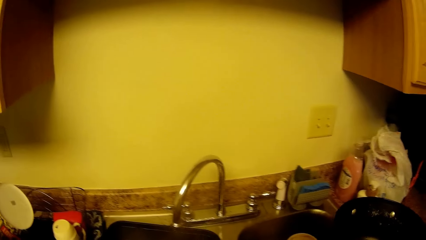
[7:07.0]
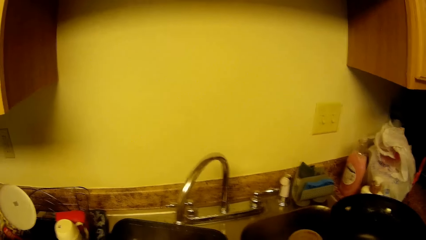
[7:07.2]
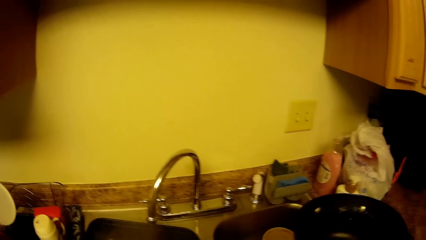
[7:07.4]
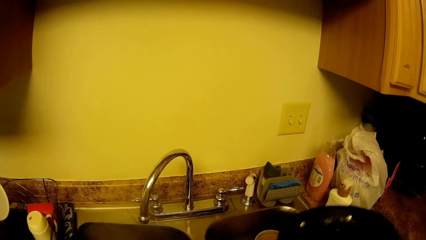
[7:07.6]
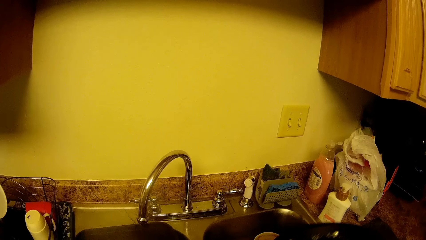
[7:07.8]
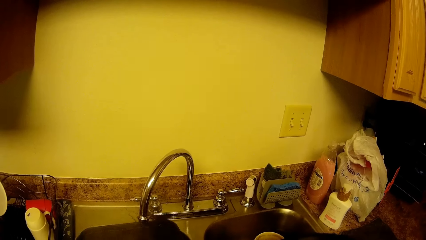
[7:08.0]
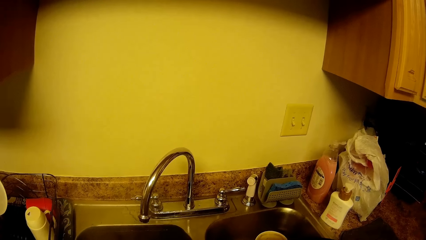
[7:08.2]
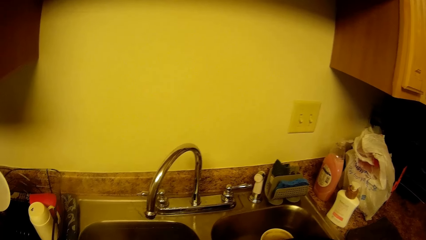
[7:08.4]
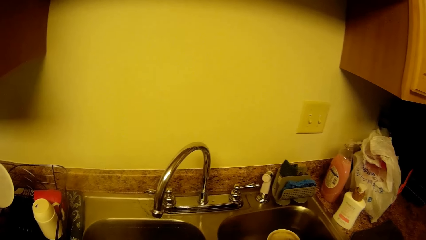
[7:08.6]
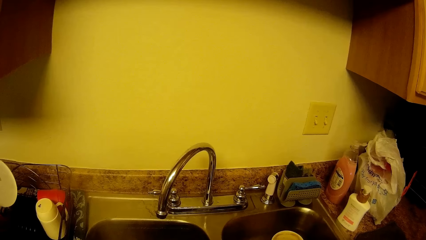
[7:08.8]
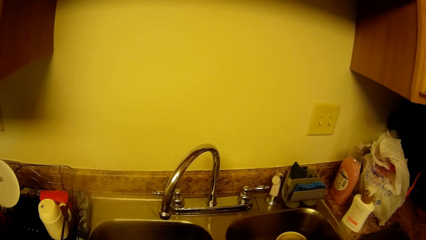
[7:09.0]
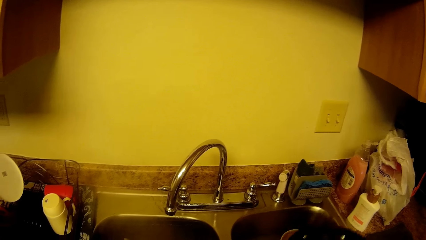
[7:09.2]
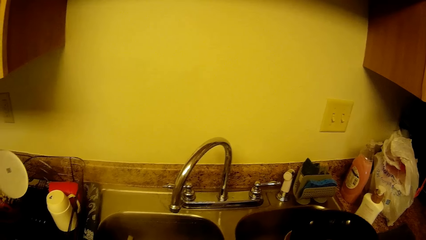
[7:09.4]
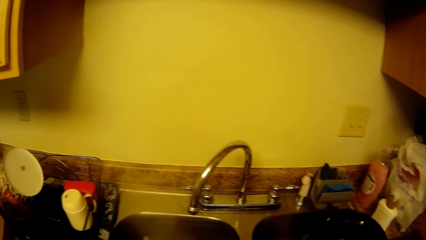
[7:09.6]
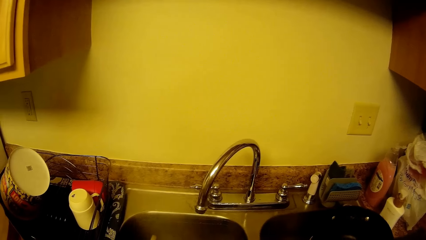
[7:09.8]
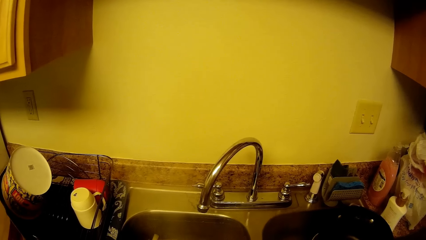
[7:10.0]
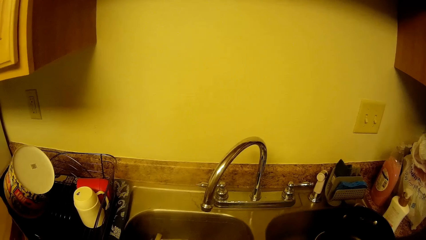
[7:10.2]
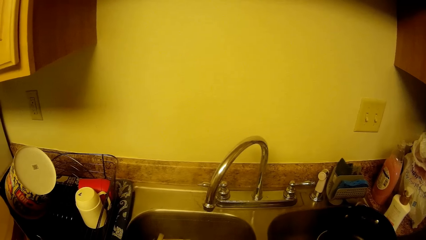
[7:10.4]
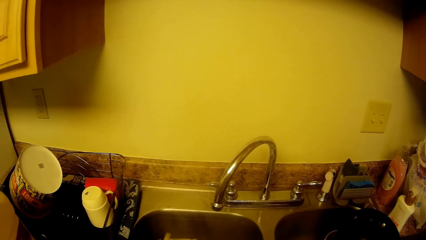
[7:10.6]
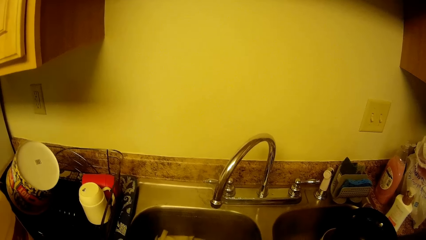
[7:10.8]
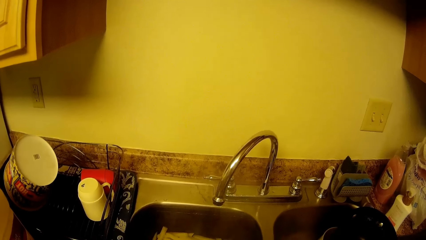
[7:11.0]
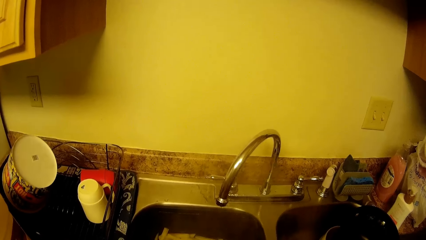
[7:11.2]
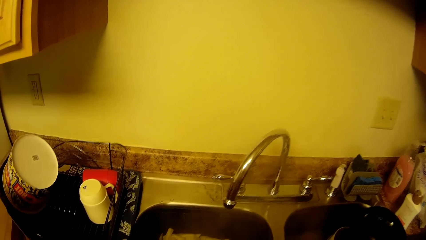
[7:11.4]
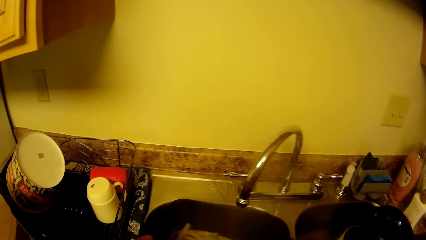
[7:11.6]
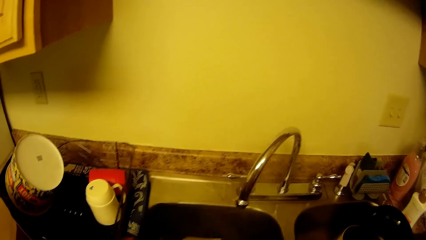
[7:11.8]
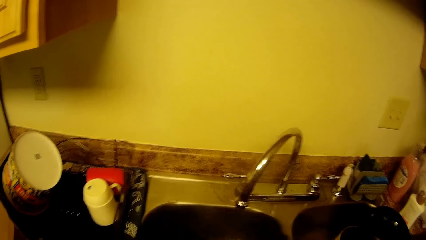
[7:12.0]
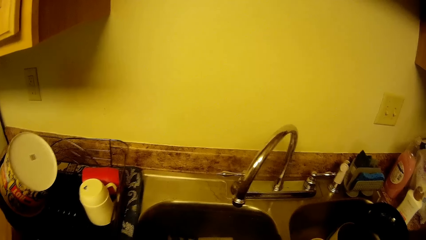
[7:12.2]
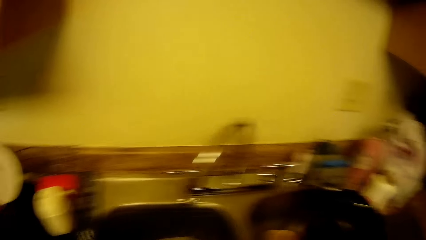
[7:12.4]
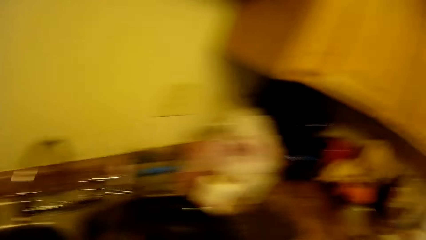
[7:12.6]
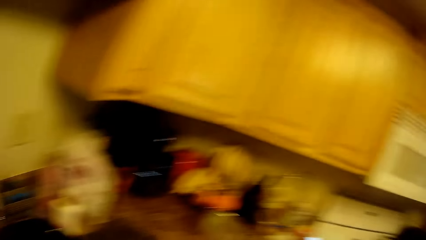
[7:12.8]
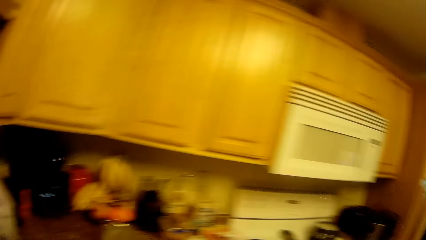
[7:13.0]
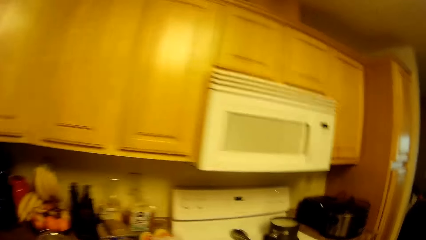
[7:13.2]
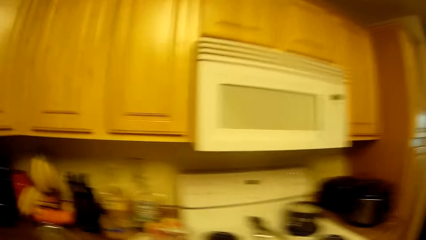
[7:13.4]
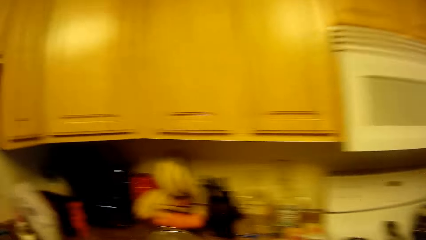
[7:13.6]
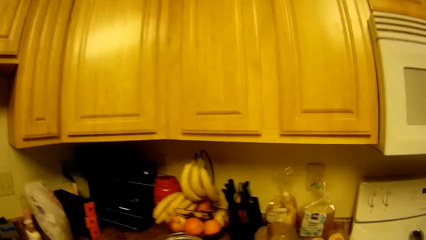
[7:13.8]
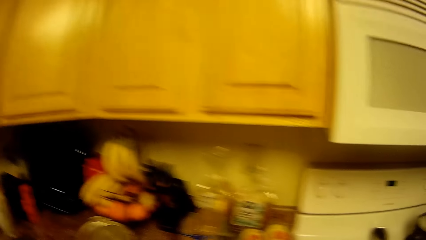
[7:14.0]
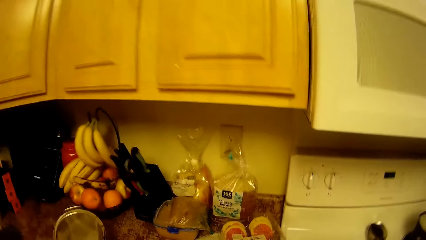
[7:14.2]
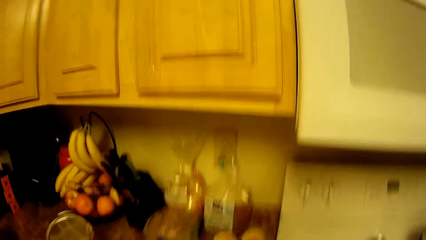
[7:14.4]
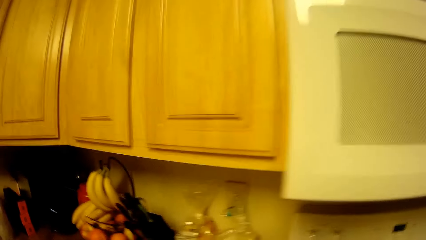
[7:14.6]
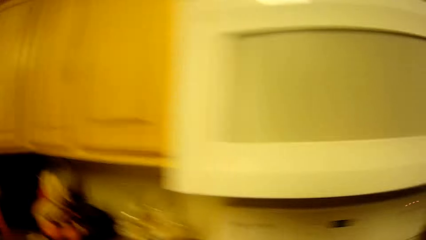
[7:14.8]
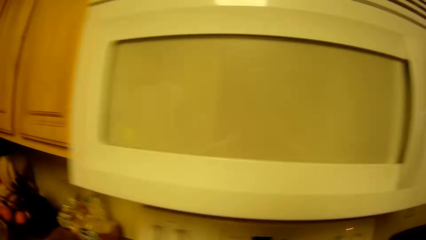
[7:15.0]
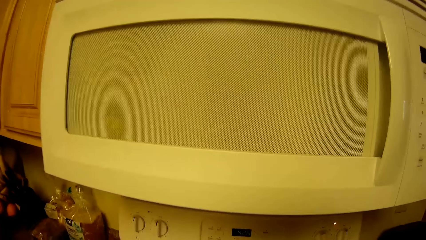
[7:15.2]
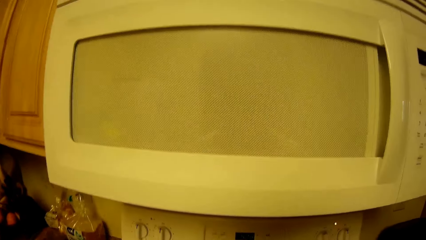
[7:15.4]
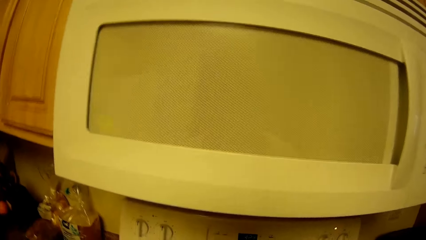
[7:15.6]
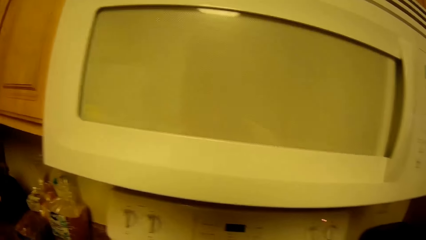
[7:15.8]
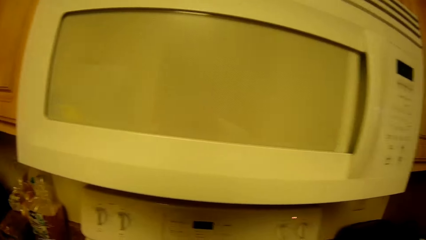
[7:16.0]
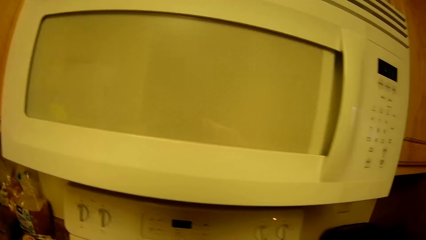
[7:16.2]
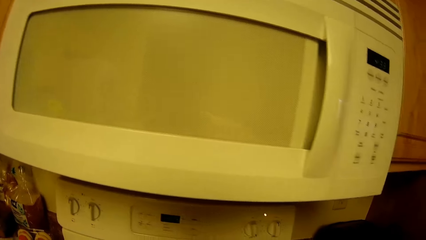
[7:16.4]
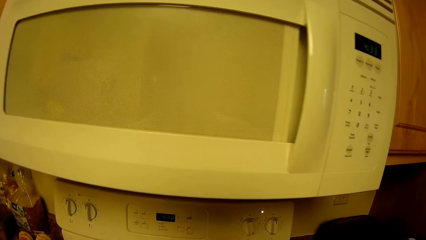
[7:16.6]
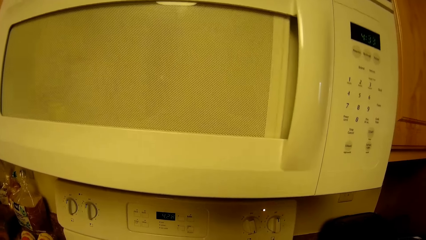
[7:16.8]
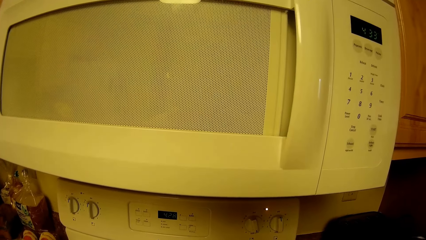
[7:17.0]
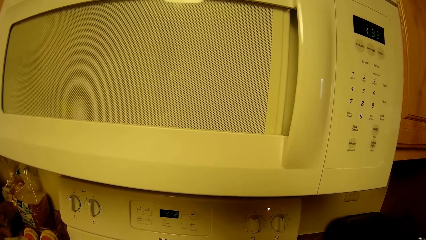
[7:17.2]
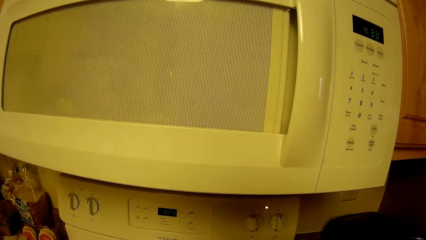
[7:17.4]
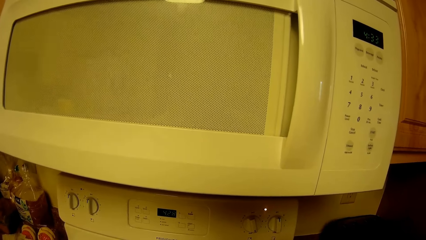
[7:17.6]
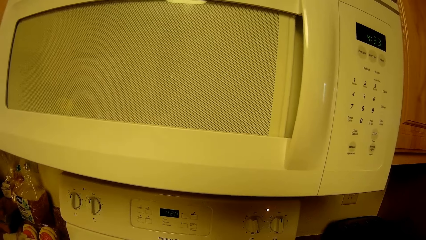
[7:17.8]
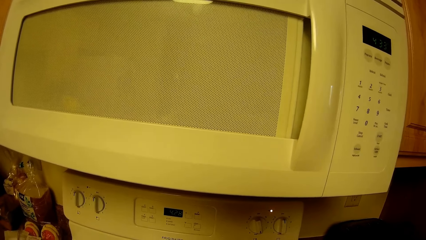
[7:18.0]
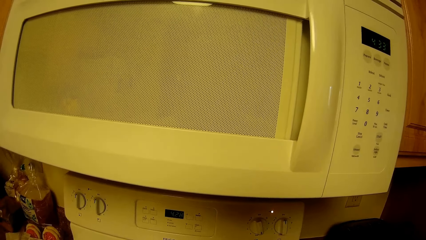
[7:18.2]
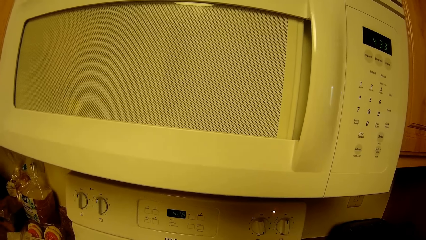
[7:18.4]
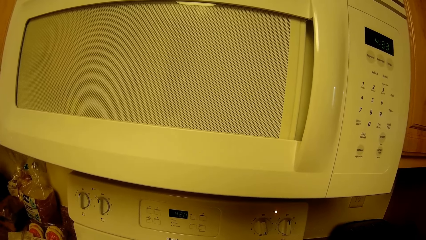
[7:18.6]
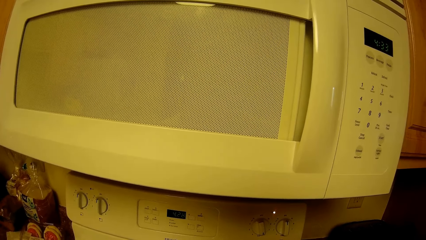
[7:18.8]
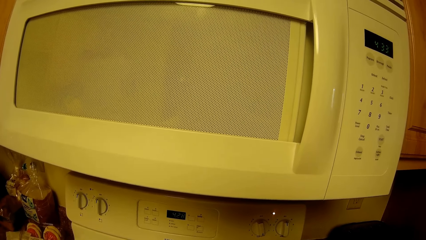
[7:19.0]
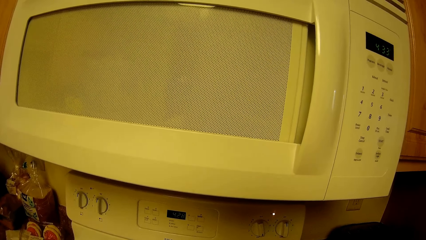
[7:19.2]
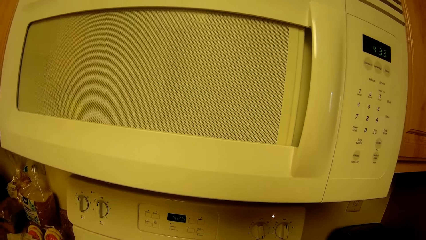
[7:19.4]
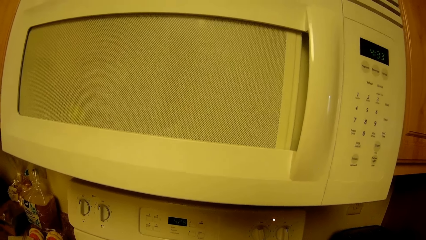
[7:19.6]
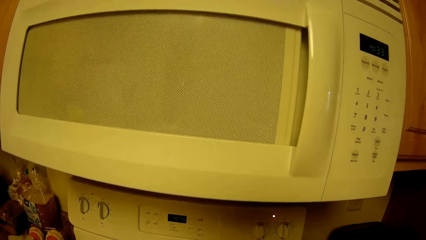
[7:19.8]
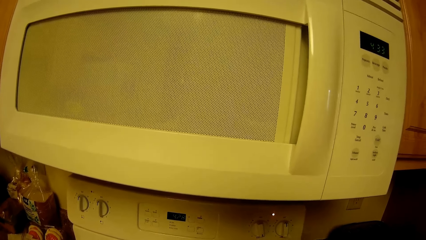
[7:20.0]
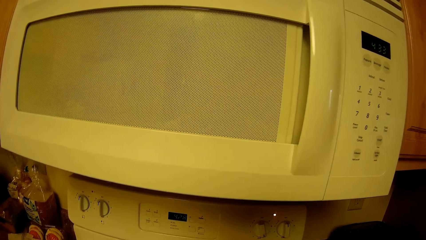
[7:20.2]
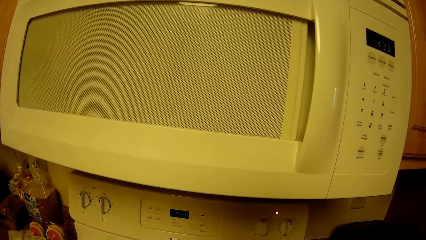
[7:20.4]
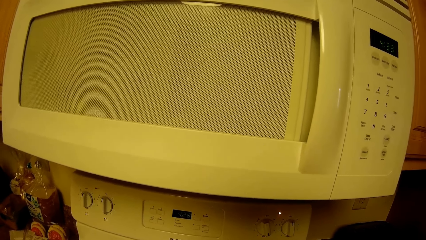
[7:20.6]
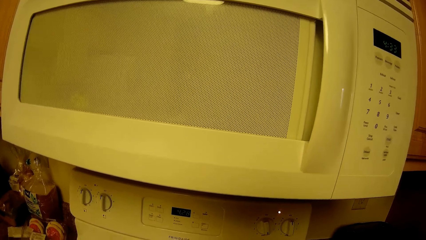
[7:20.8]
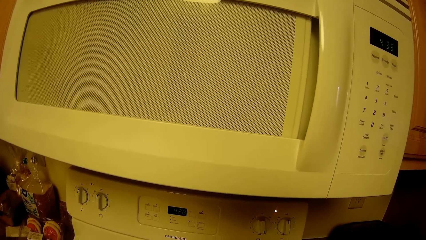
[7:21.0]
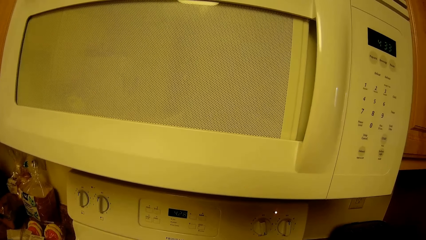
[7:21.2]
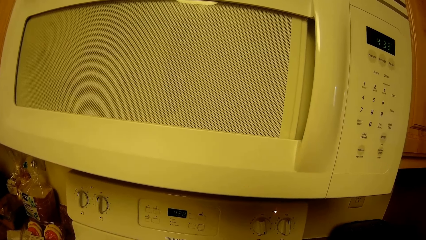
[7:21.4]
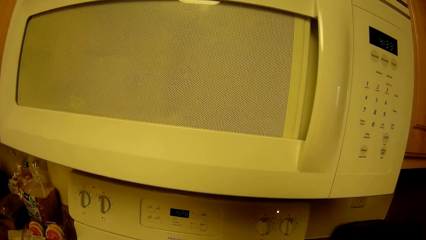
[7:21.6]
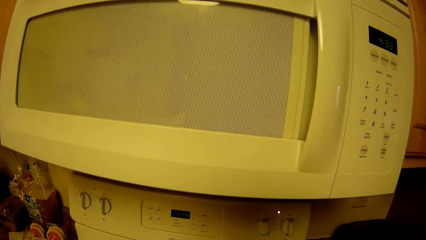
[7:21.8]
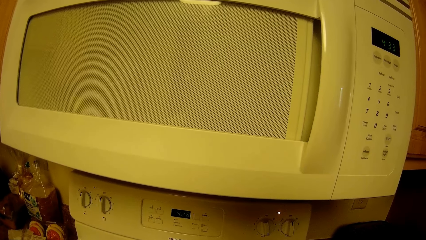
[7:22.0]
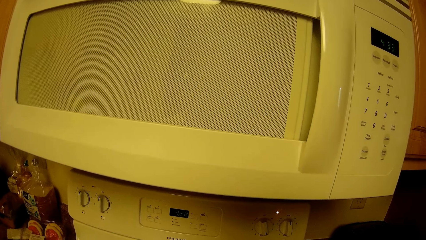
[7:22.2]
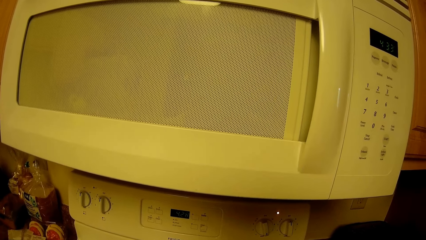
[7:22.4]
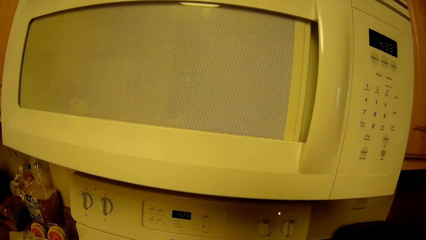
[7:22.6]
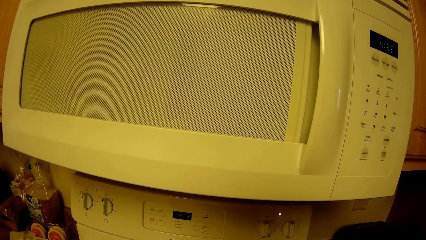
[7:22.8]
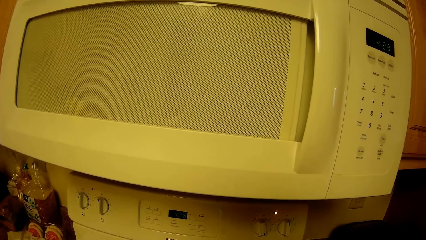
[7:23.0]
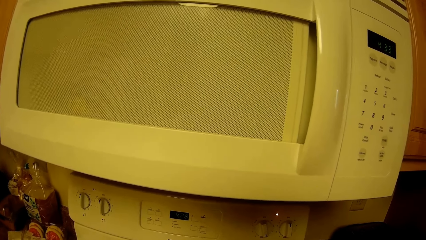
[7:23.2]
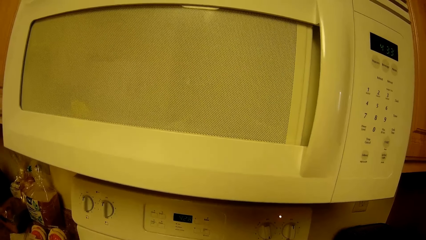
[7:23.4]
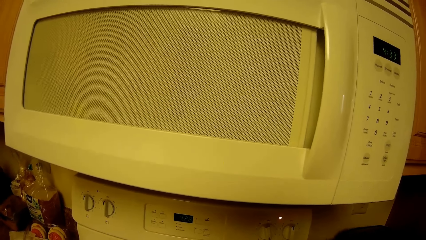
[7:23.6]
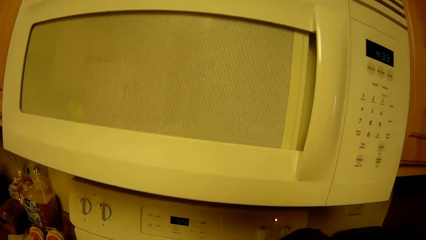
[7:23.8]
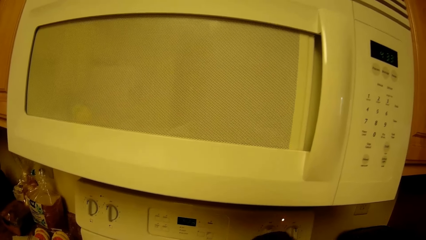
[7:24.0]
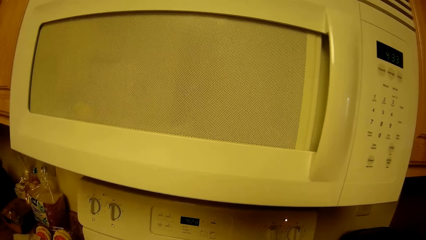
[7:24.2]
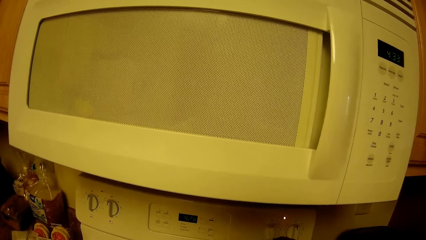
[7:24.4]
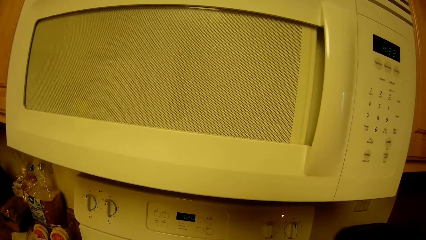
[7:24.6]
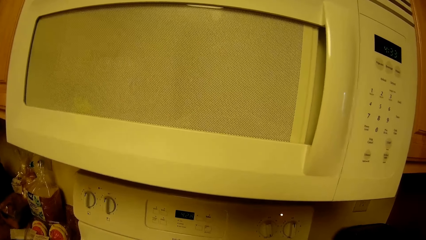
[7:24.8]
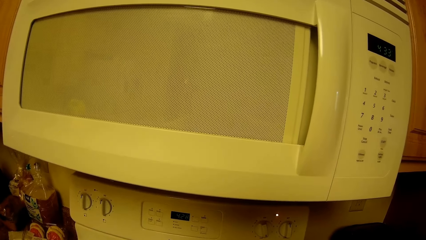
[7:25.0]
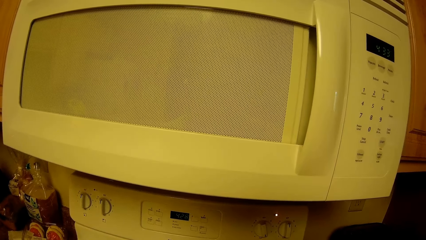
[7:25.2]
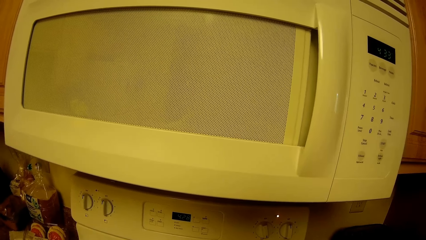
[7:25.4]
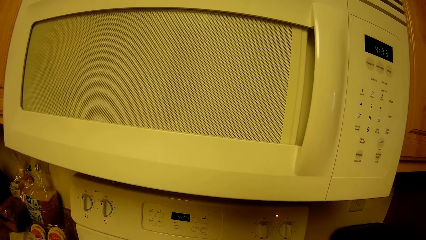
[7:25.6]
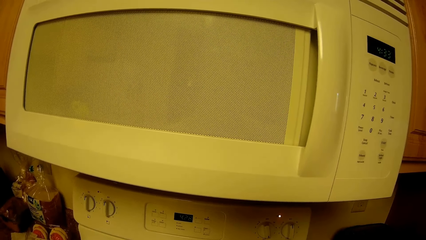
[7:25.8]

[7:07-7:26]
The camera wearer places the pot in the sink. She shakes the ceramic bowl with both her hands.
